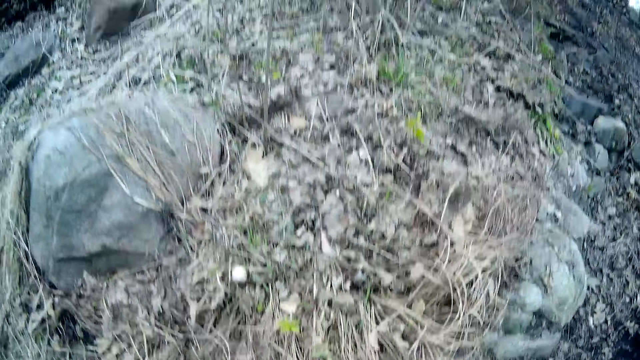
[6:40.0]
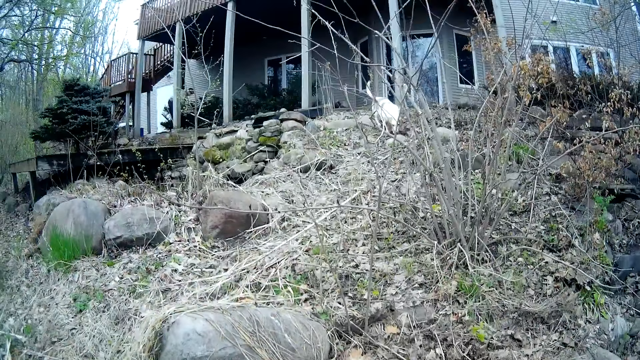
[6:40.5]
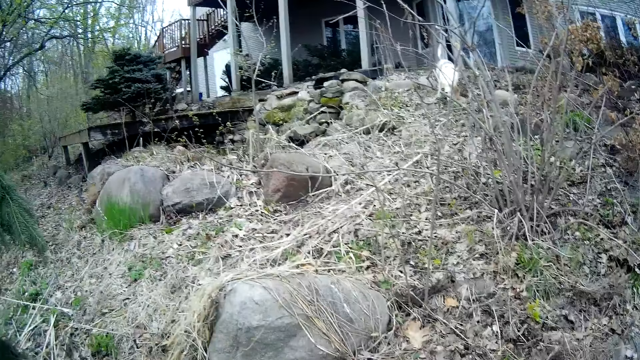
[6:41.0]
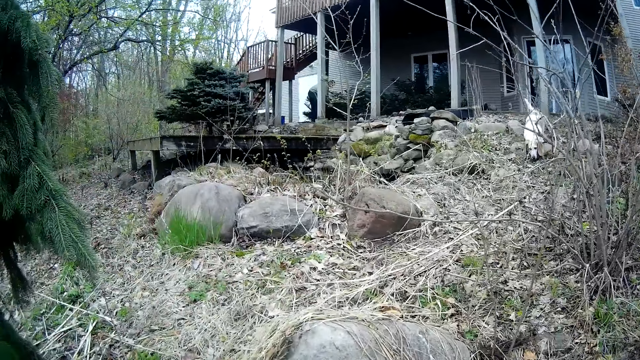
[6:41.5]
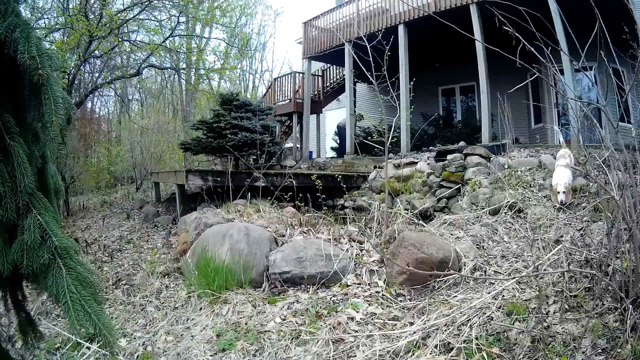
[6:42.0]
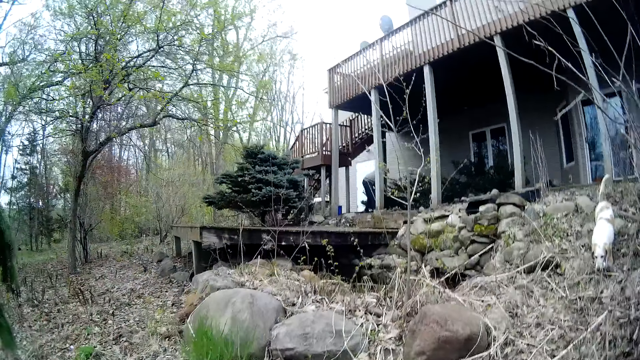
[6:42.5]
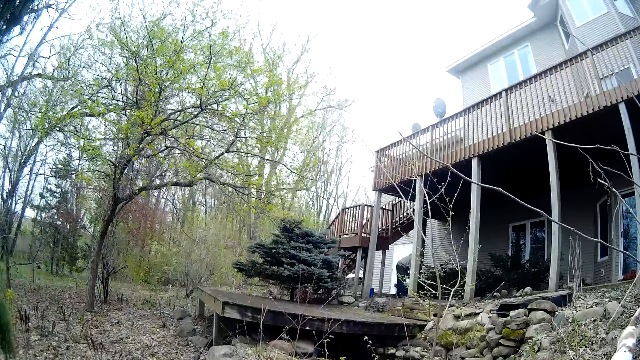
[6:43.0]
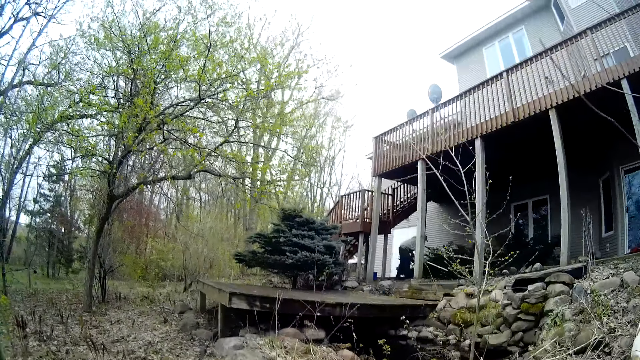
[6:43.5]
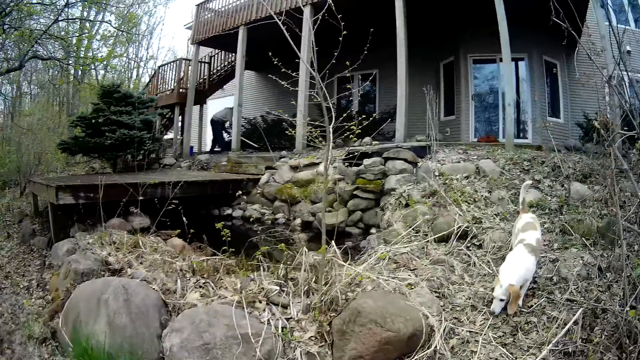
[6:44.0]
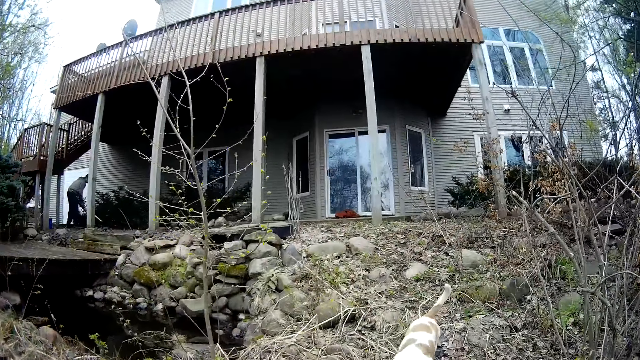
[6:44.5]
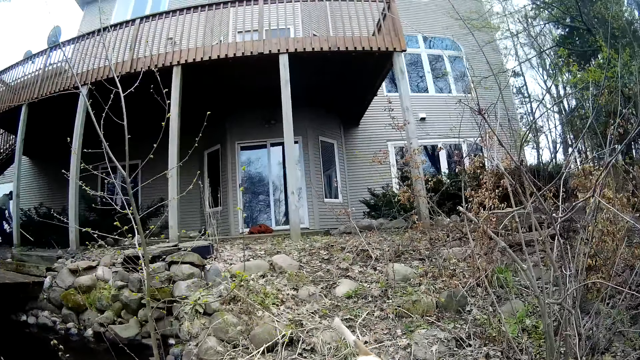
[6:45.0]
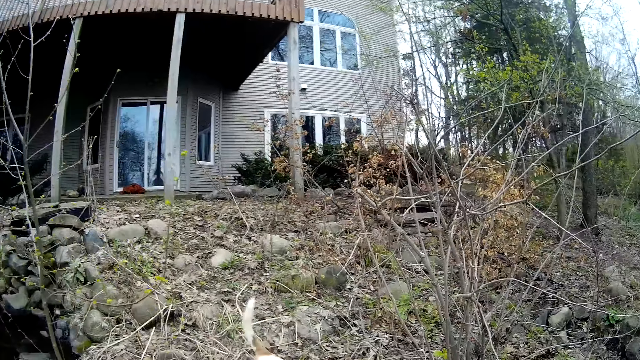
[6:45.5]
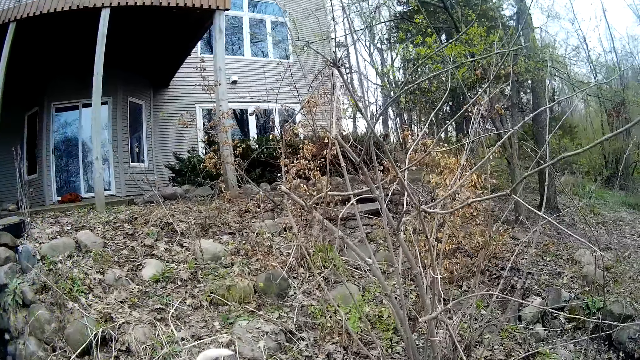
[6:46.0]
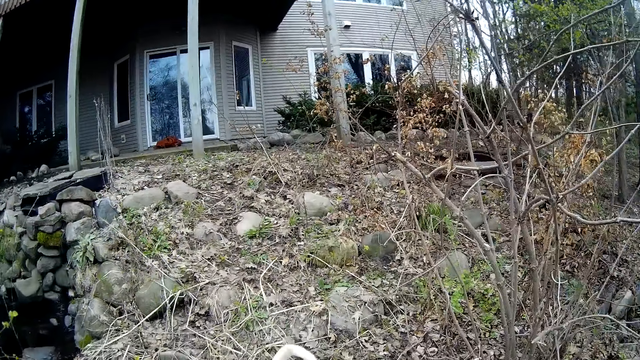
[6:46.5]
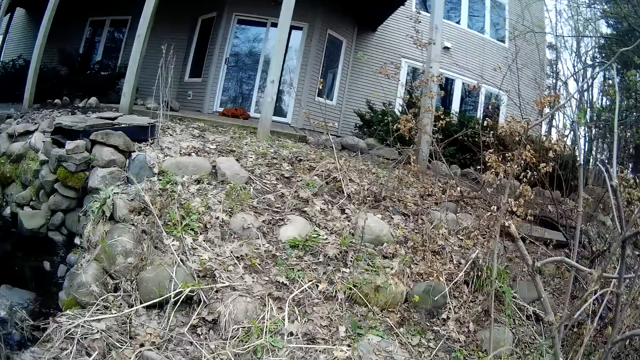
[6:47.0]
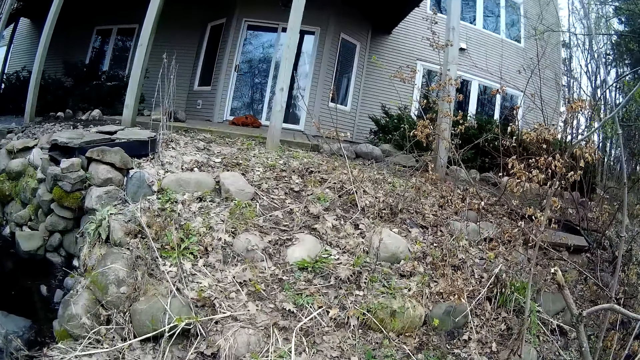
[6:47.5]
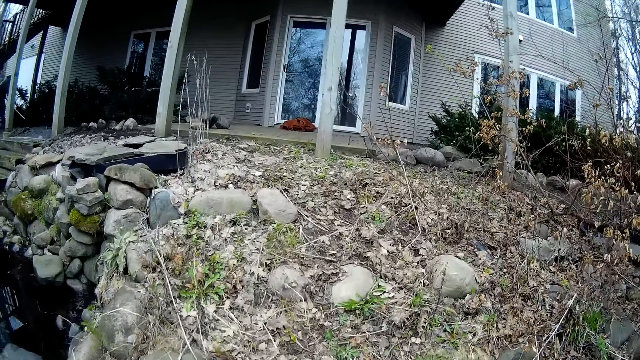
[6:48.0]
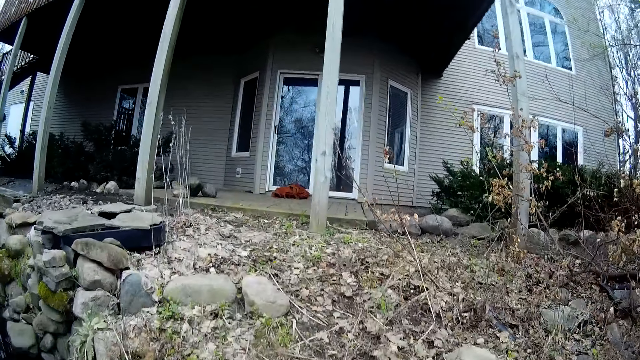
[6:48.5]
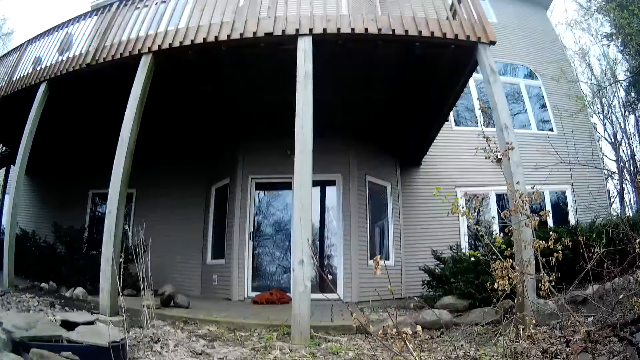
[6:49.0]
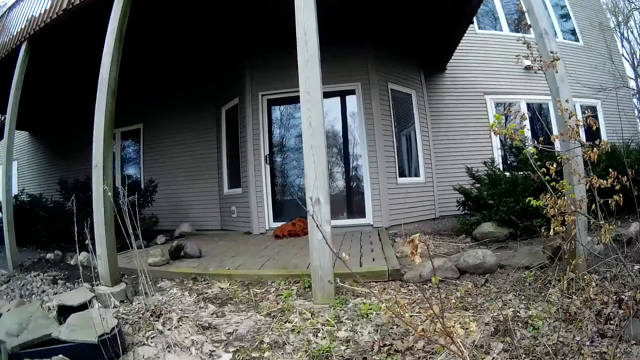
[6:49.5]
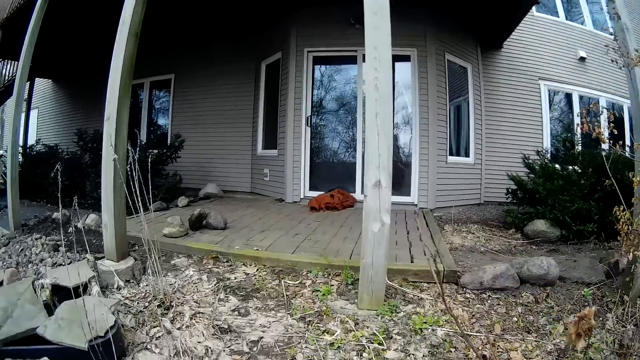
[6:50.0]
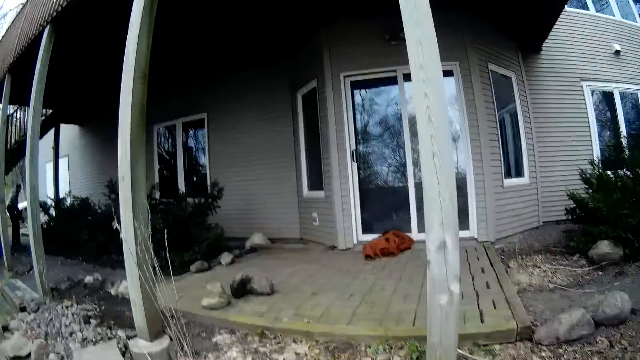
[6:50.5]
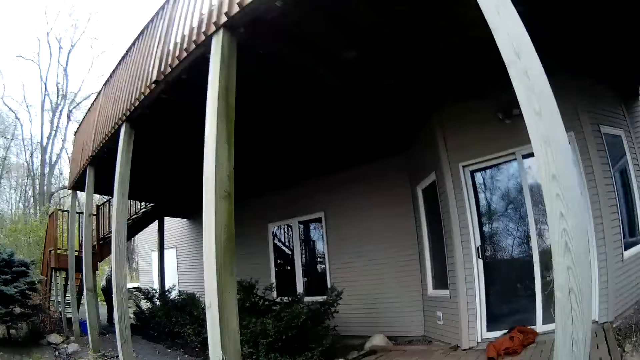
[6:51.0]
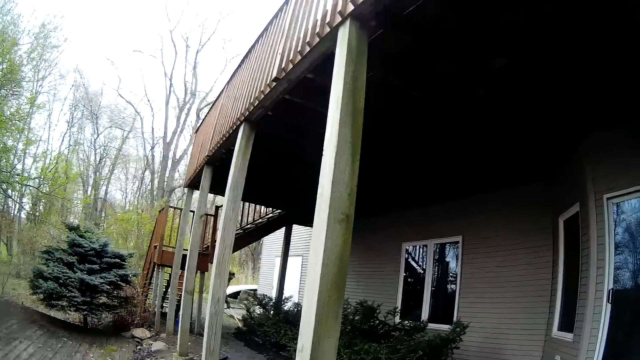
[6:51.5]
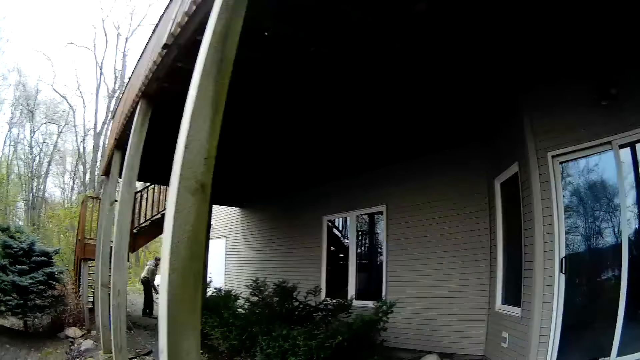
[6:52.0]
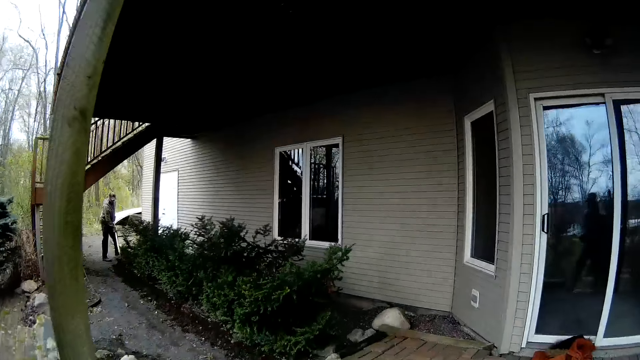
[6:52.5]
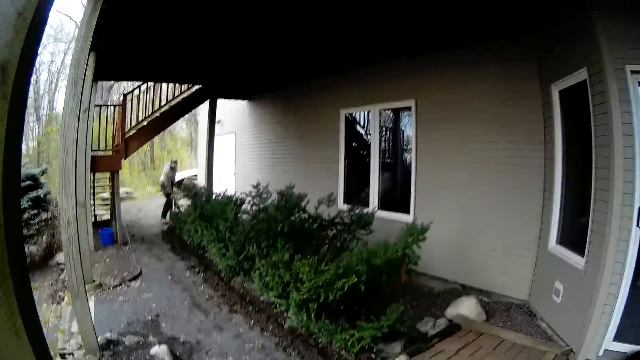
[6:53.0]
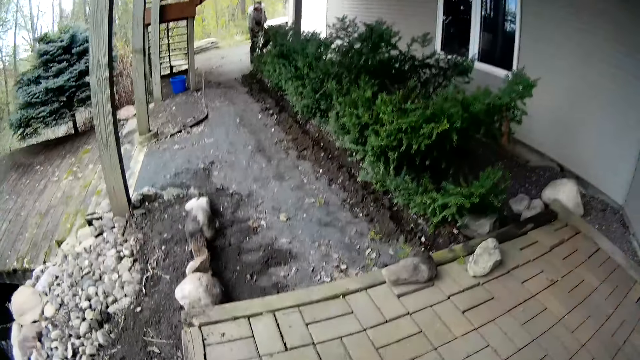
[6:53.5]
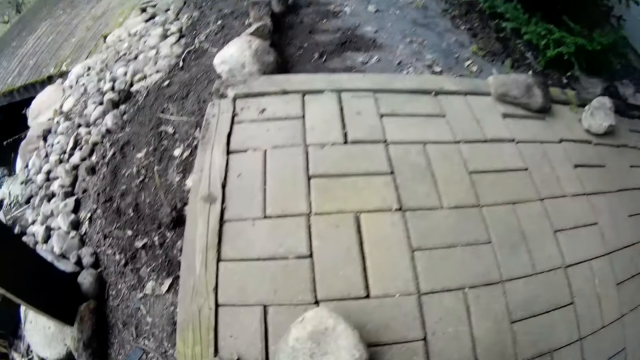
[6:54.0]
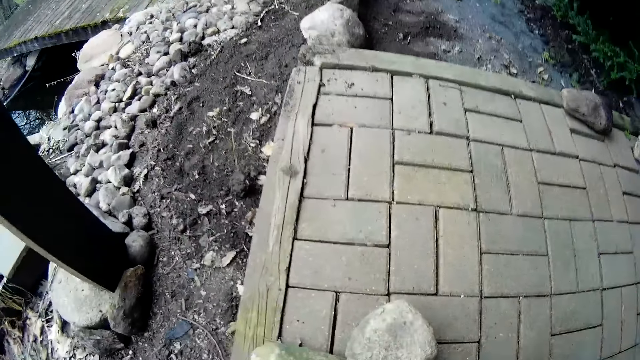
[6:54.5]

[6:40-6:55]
The camera wearer walks towards the apartment. The man tidies the ground with a rake in his right hand.

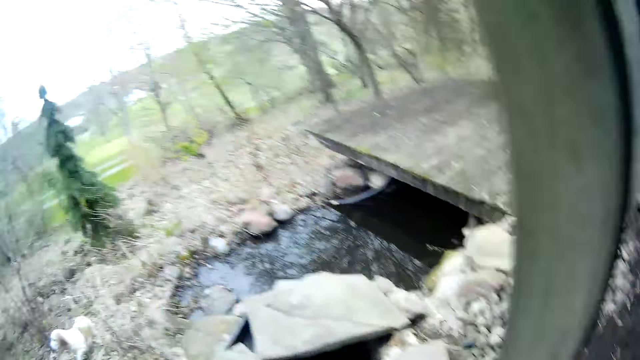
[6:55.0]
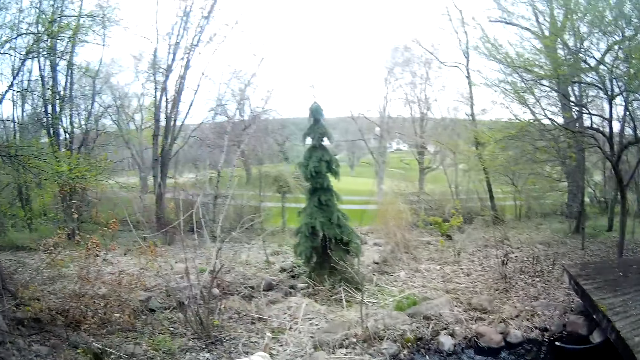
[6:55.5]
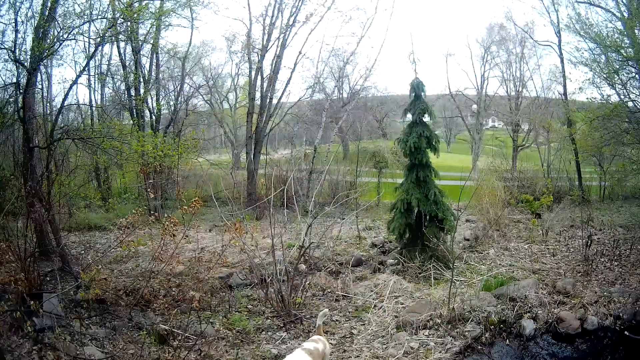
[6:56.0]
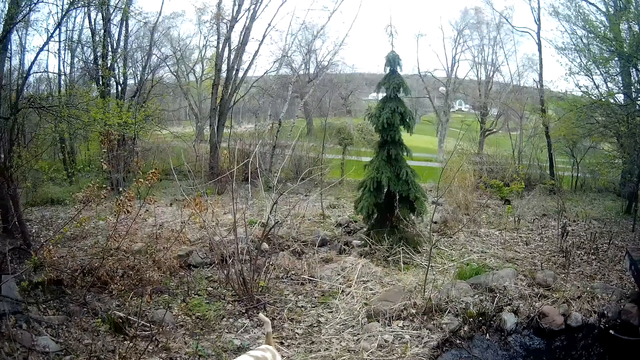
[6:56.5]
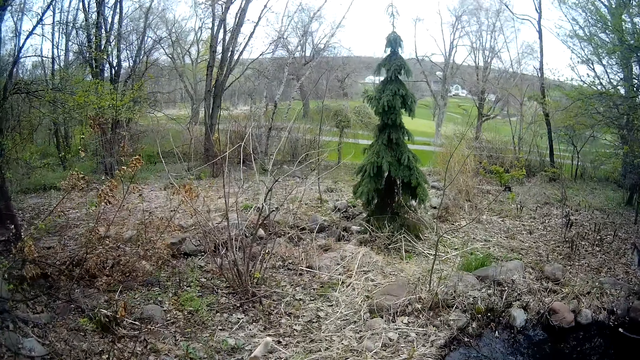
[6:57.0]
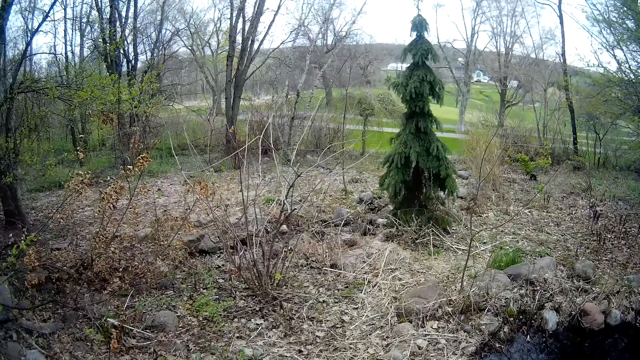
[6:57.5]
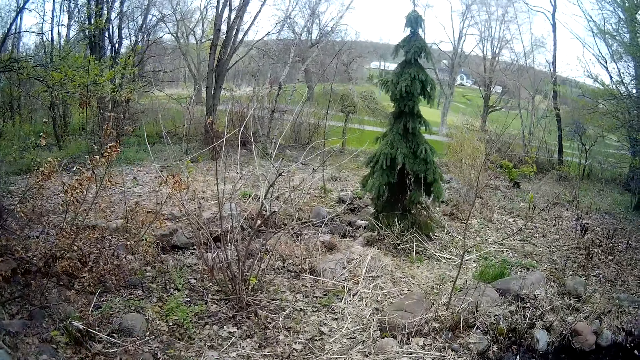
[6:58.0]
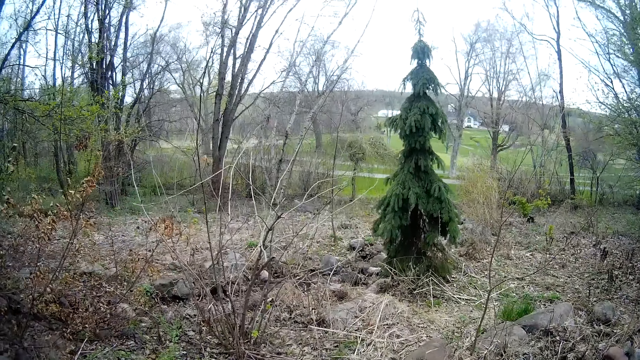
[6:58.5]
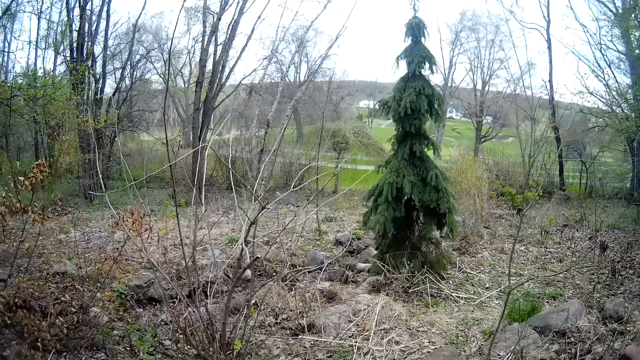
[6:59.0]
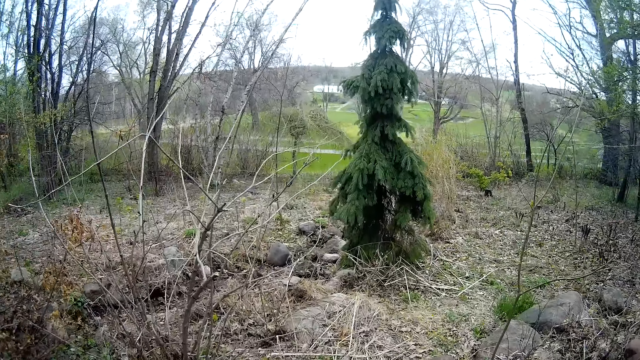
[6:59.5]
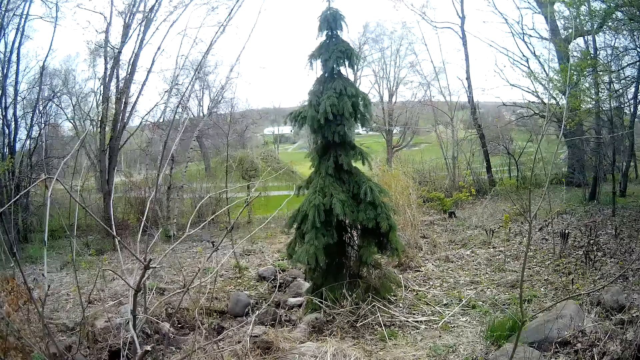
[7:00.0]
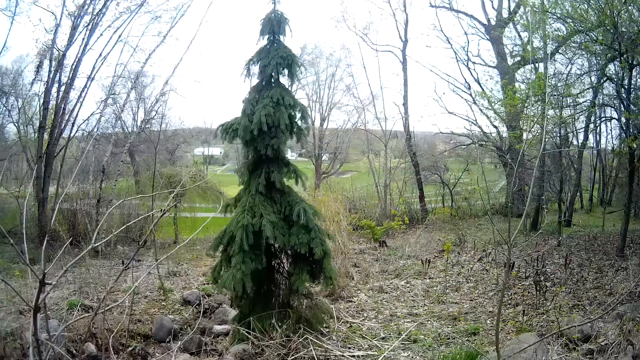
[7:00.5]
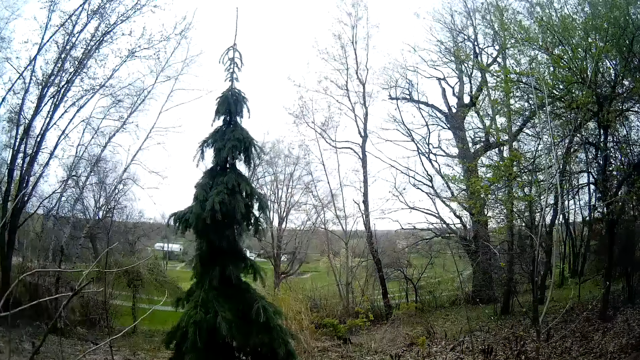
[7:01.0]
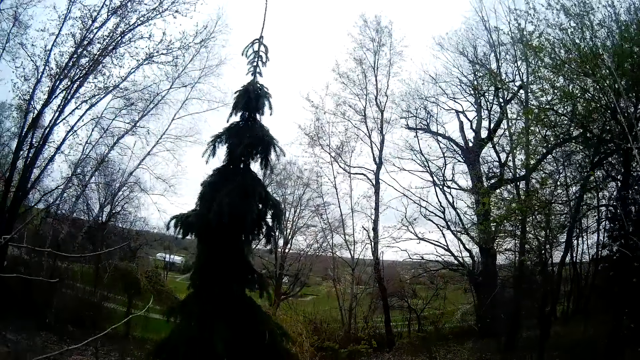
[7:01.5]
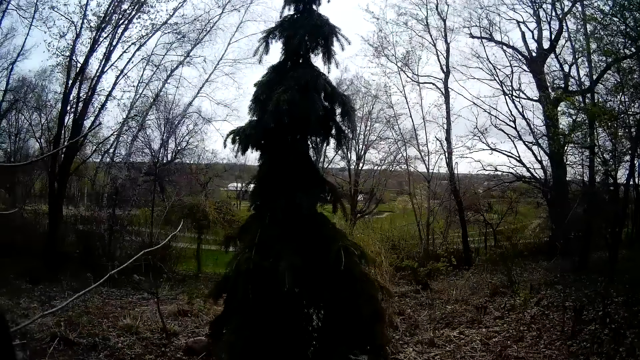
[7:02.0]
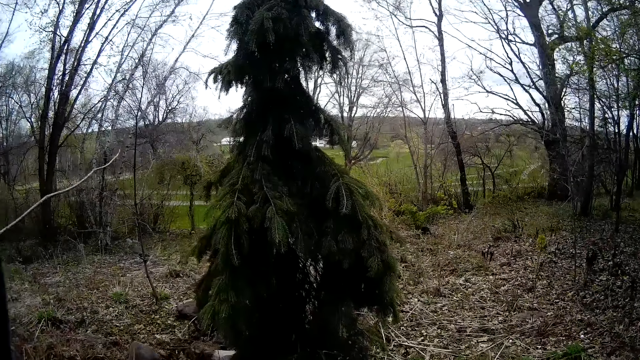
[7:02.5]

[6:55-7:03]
The camera wearer walks to the garden.
